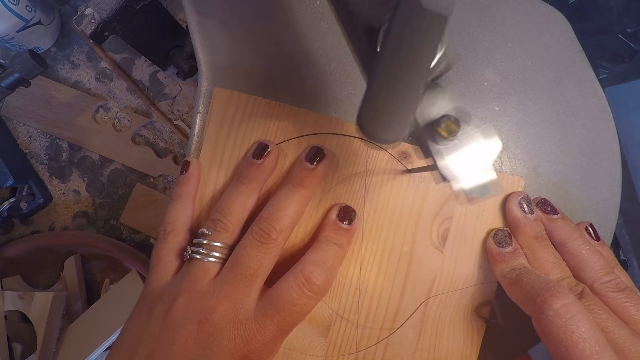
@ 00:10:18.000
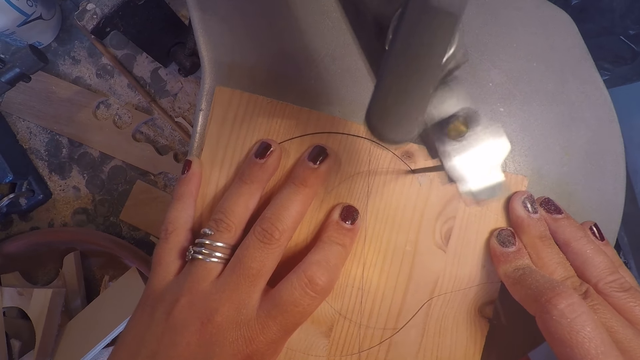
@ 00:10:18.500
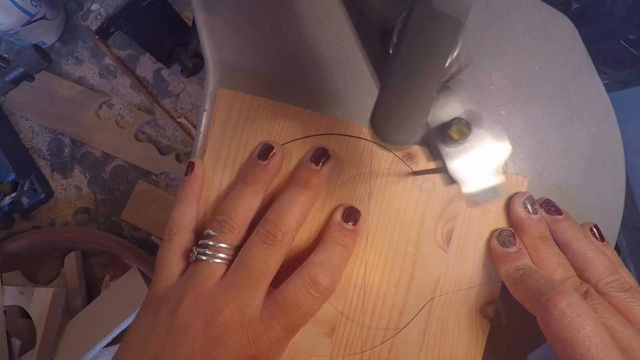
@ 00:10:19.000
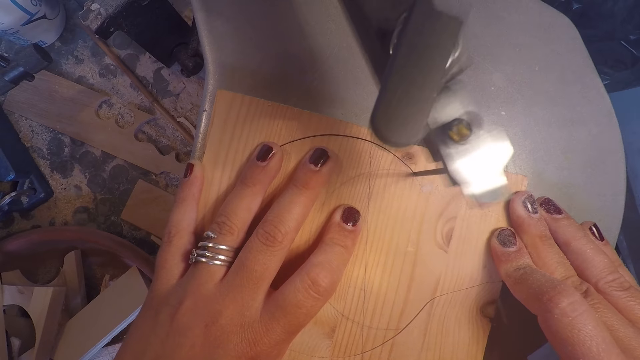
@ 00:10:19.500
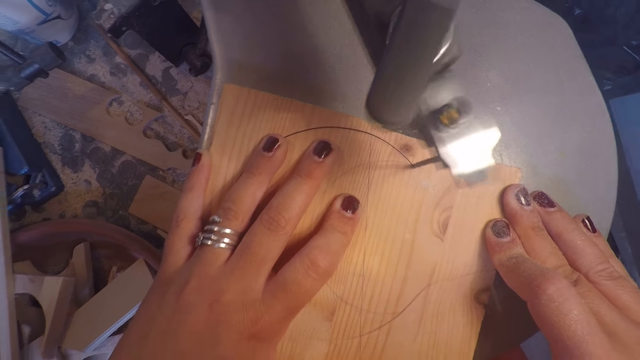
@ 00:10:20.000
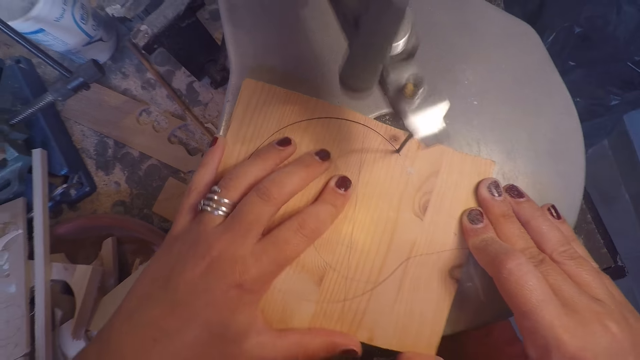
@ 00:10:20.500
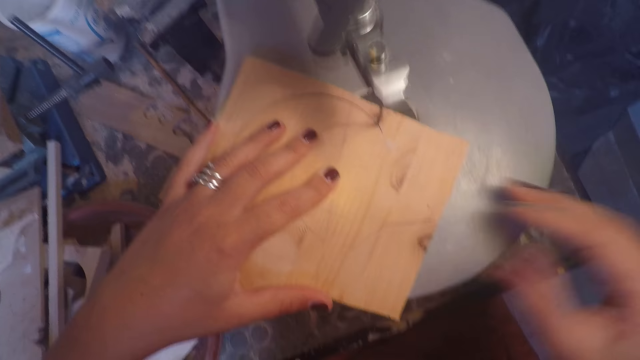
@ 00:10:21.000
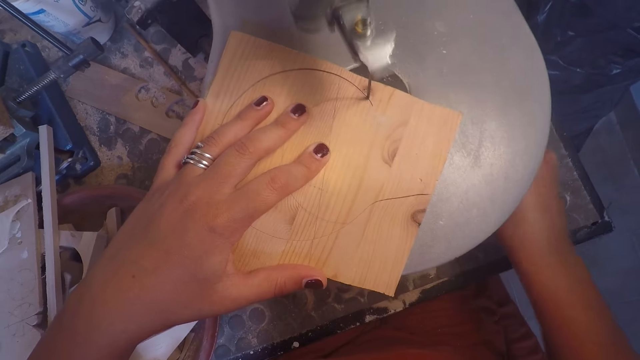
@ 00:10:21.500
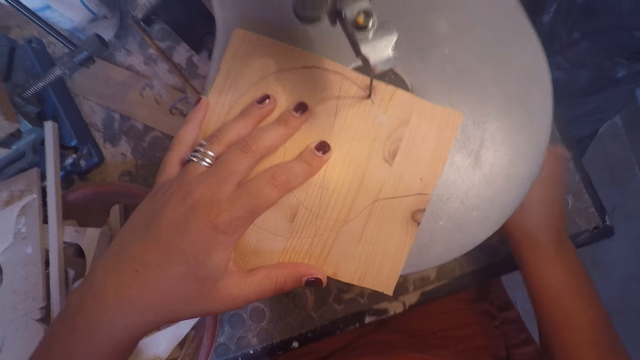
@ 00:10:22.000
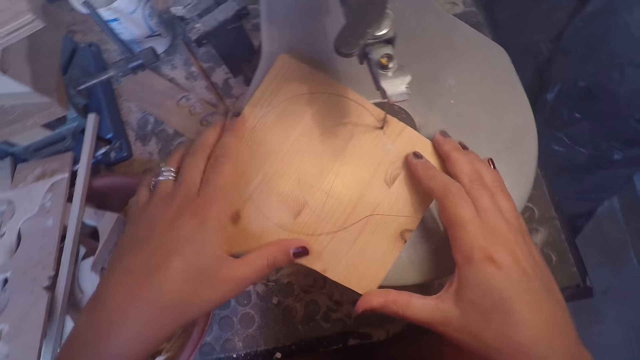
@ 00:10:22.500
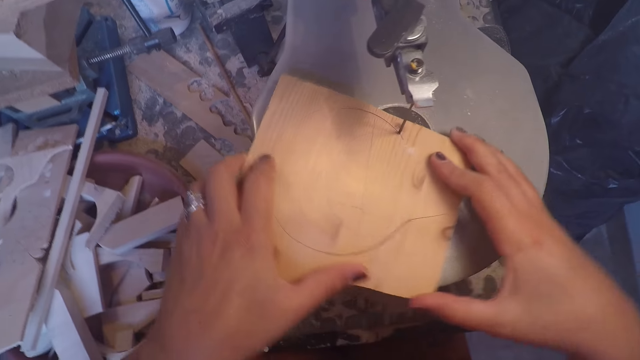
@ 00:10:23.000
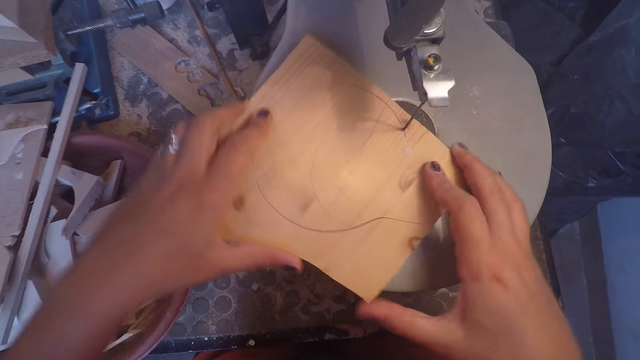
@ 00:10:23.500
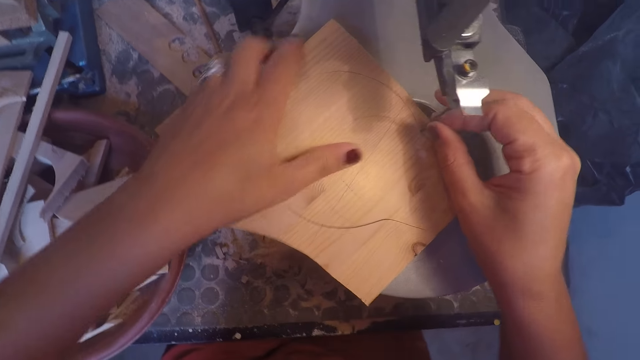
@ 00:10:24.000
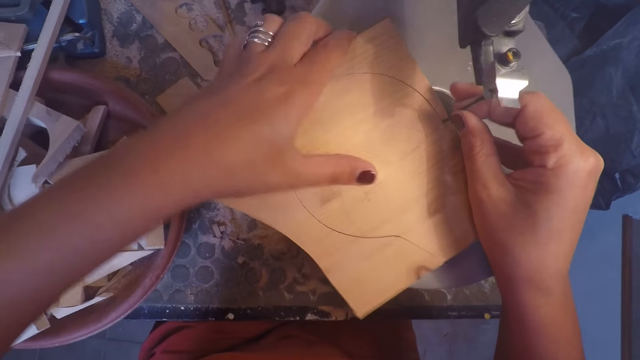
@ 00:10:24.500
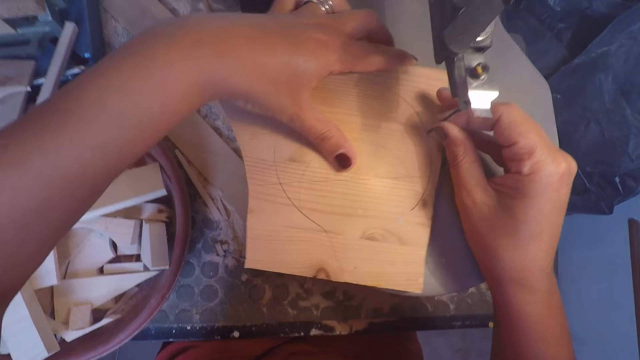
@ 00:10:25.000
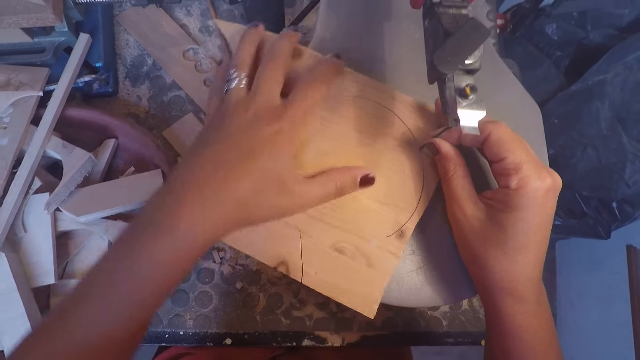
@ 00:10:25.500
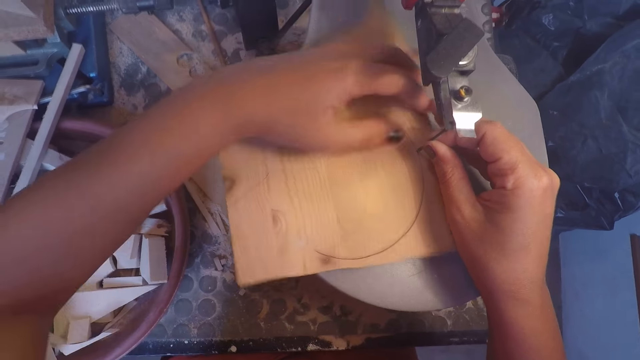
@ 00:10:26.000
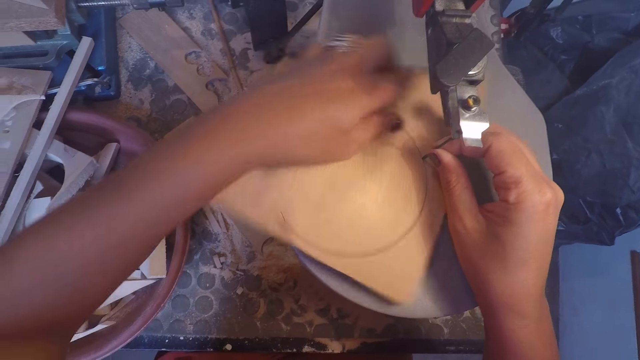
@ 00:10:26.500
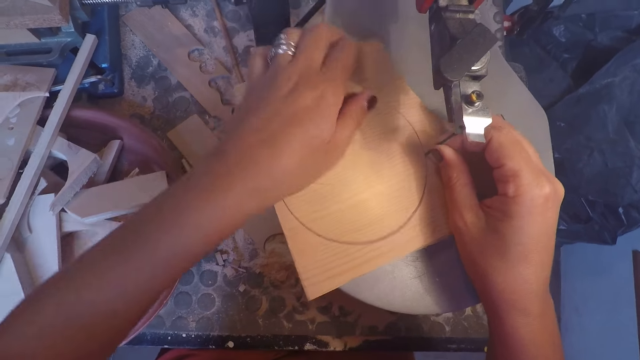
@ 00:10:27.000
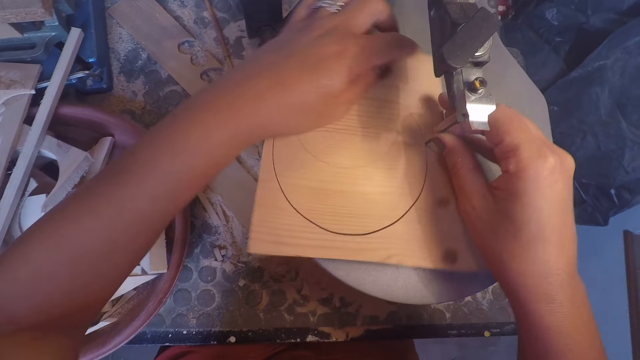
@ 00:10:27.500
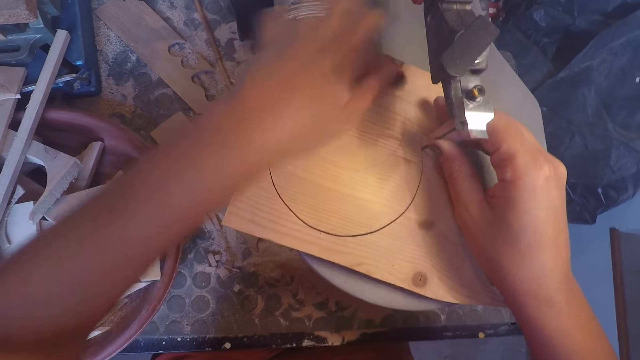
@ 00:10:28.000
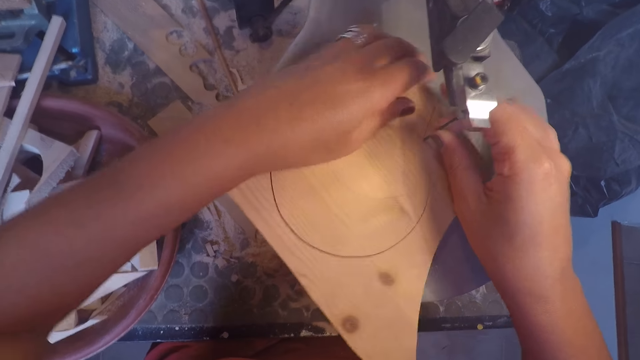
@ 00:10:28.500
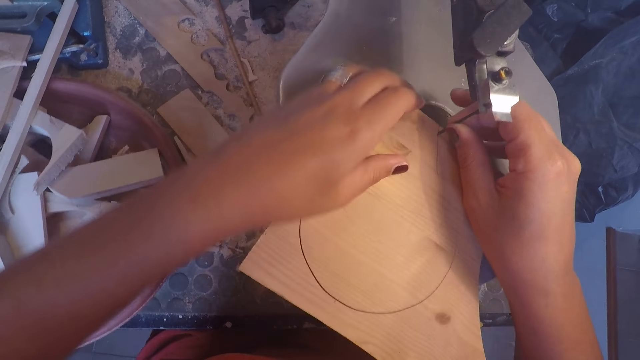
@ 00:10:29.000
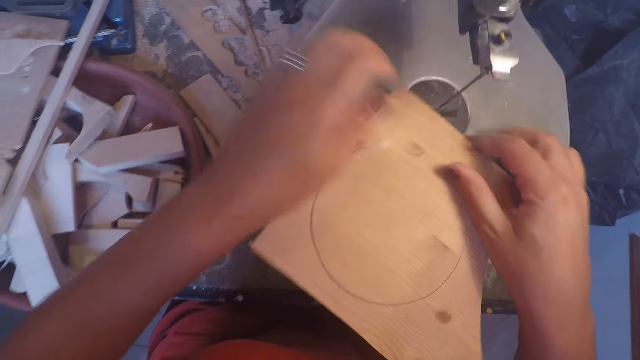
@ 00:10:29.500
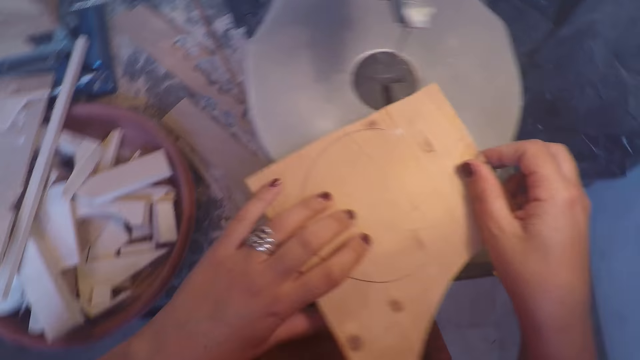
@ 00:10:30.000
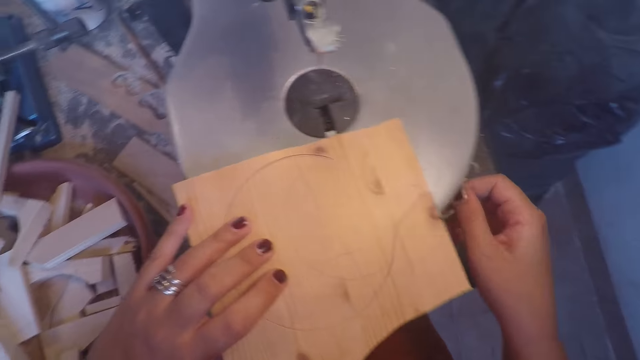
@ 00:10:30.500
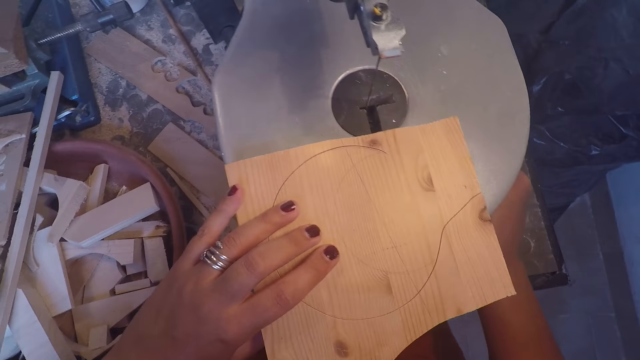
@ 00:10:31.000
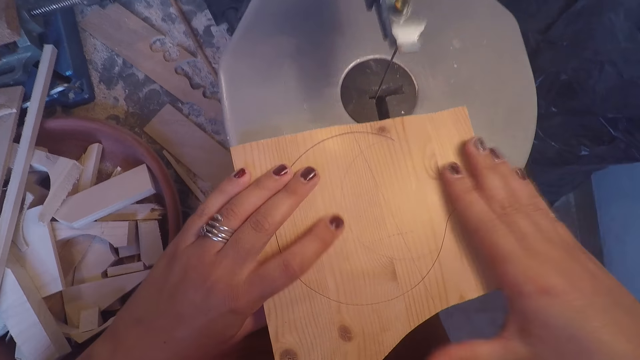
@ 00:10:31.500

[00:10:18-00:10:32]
The camera wearer switches off the jigsaw machine. She puts her hand under the band saw. She puts her right hand on the wood plank and moves the wood plank with both hands. She aligns a piece of board on the jigsaw machine. She touches the blade of the band saw with her right hand. She turns the wood plank on the band saw table with her left hand. She moves the wood plank out of the blade of the band saw with both hands. She puts her right hand under the band saw. She switches on the jigsaw machine.

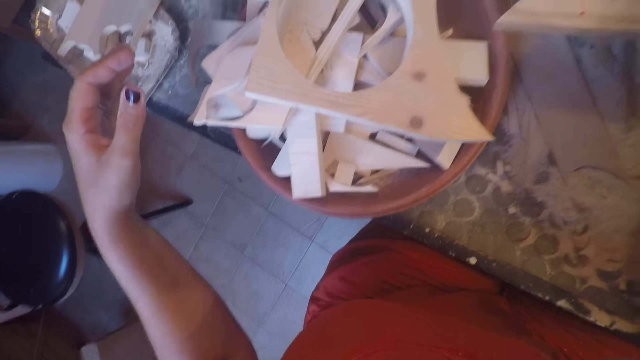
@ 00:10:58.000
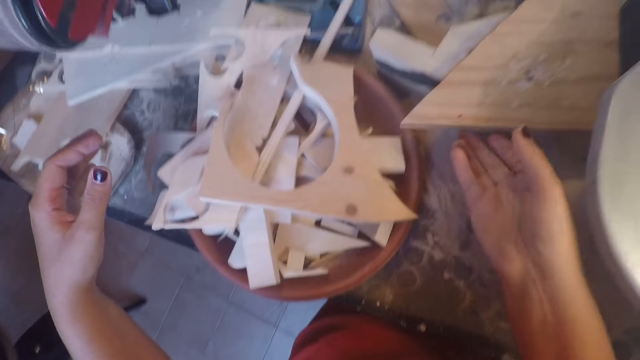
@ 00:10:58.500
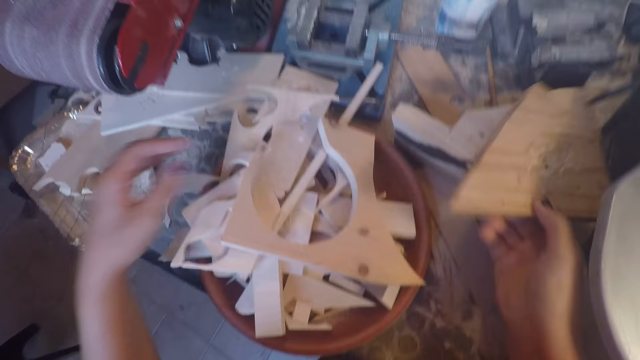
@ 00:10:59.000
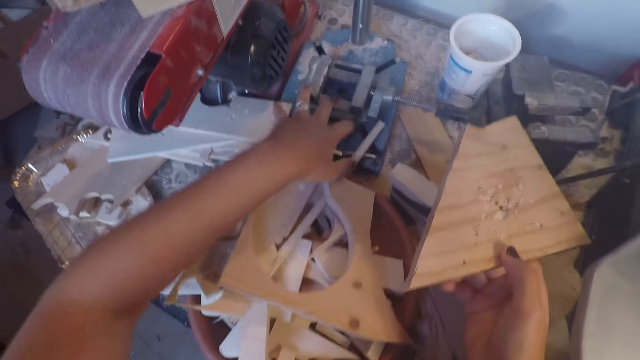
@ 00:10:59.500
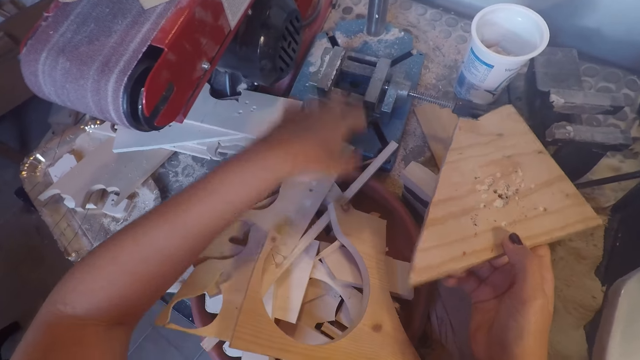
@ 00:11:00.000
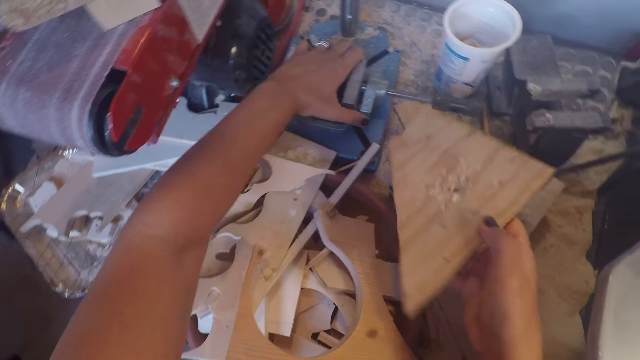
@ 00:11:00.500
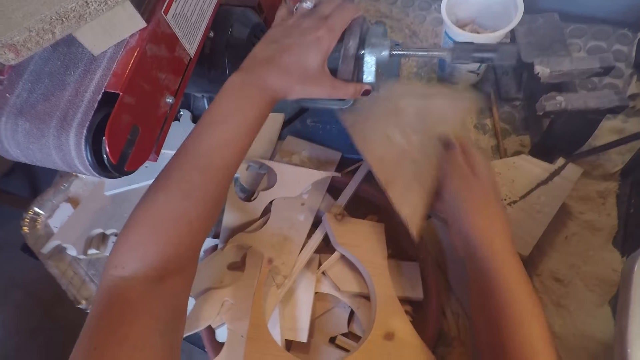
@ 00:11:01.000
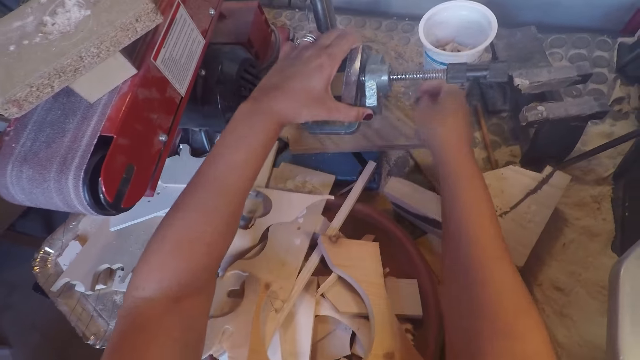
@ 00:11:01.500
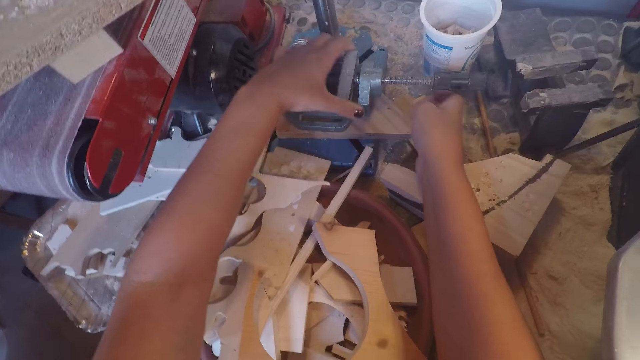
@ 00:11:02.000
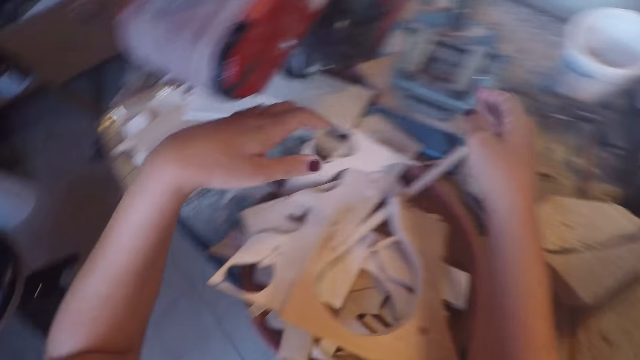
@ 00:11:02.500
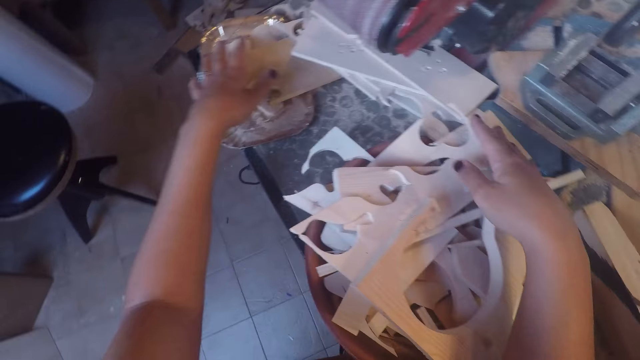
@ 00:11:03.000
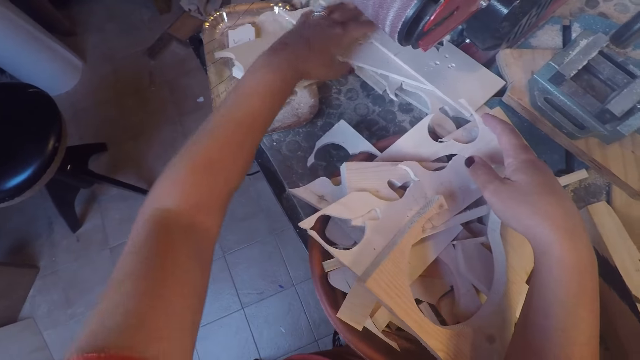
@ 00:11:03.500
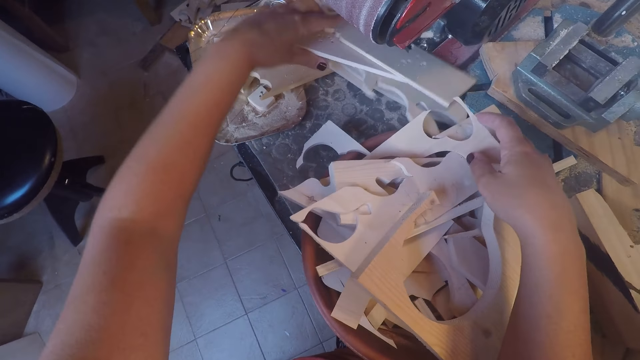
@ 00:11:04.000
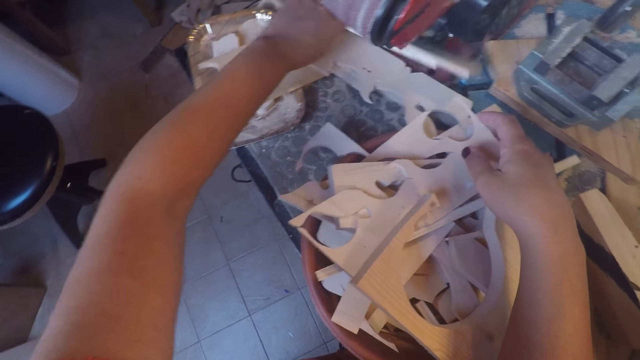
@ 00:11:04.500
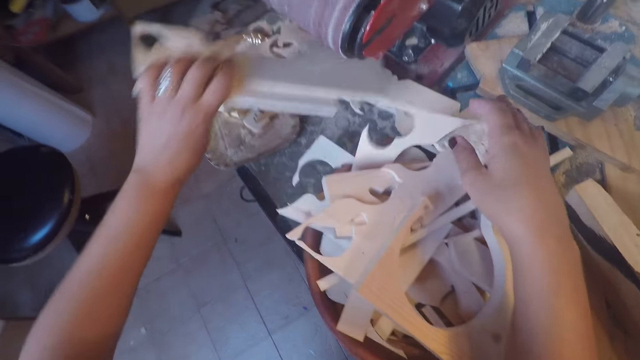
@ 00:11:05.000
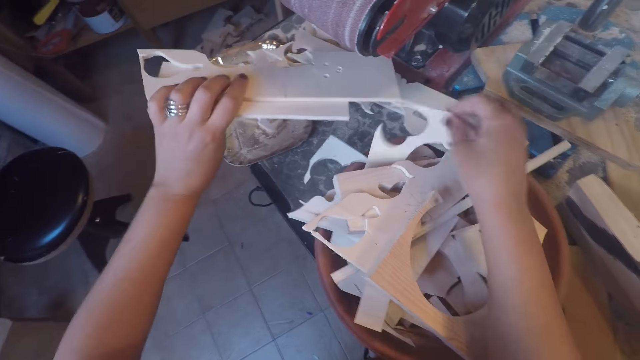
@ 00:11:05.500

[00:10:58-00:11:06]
The camera wearer picks up a wood plank on a work table with her right hand. She moves pieces of boards on the table. She lifts part of a drill press machine. She touches the drill press table with her left hand. She drops the wood plank in her right hand on the drill press table. She puts the part of the drill press machine on the piece of board. She turns around a stool. She picks up wood planks from the work table with her left hand.
